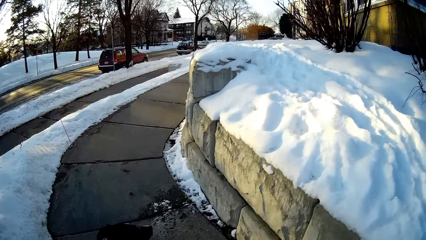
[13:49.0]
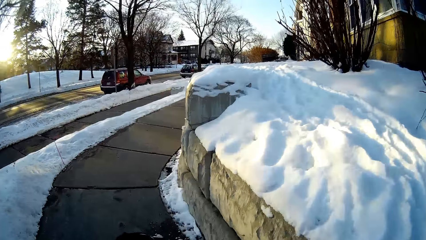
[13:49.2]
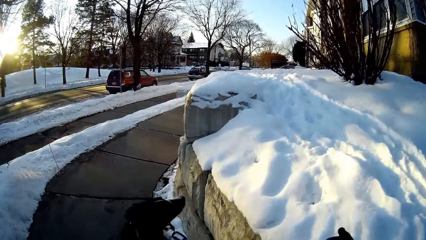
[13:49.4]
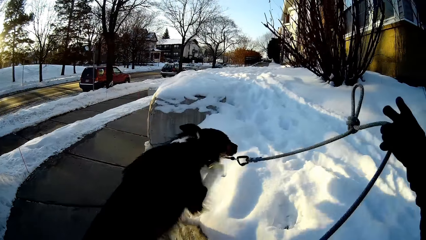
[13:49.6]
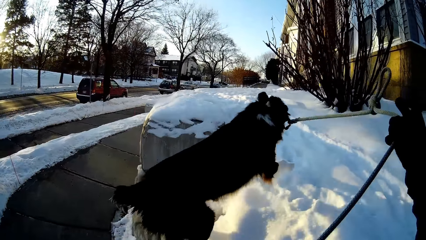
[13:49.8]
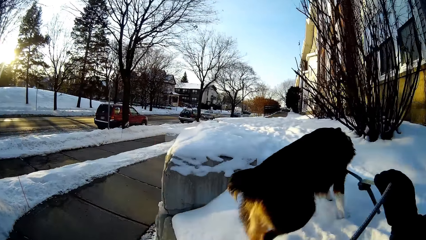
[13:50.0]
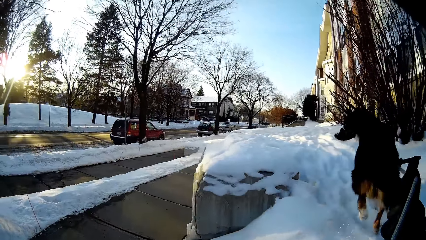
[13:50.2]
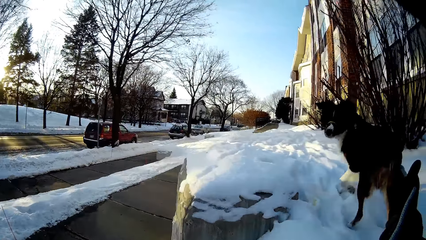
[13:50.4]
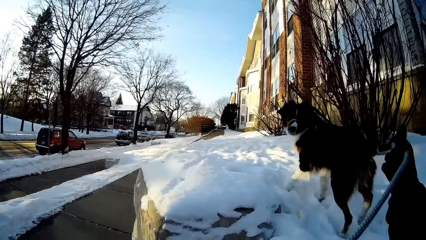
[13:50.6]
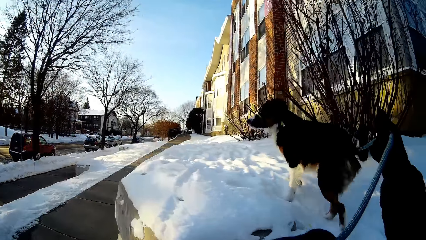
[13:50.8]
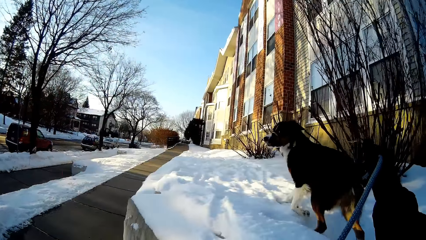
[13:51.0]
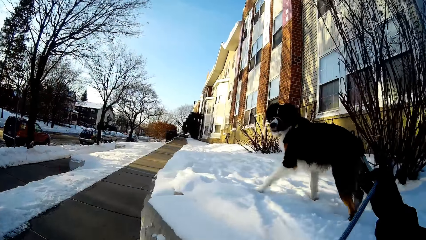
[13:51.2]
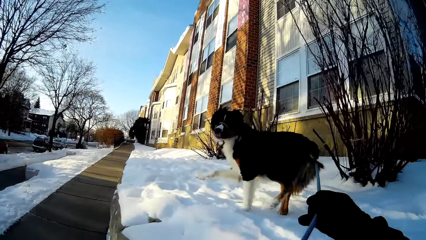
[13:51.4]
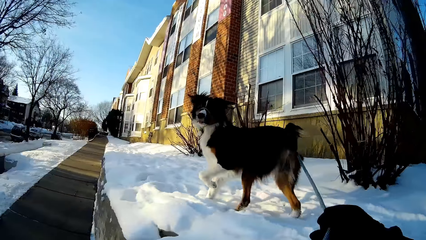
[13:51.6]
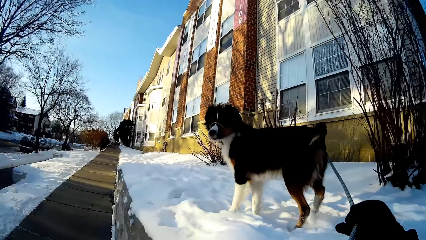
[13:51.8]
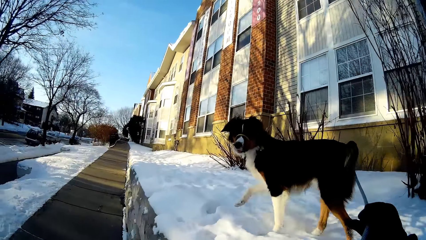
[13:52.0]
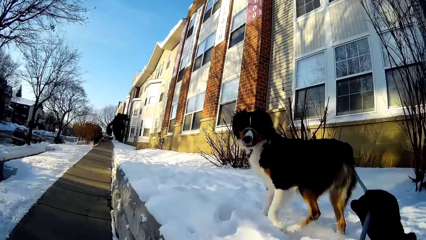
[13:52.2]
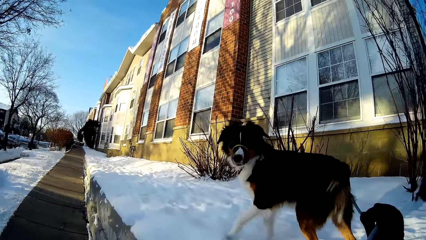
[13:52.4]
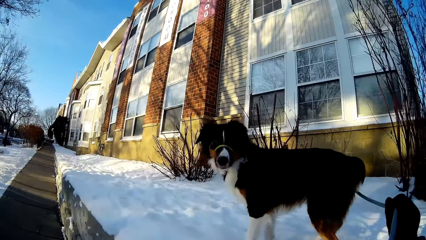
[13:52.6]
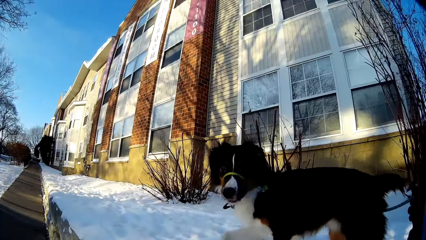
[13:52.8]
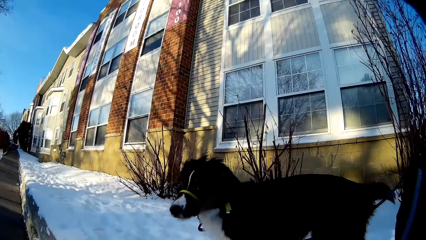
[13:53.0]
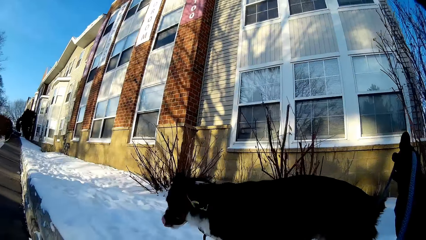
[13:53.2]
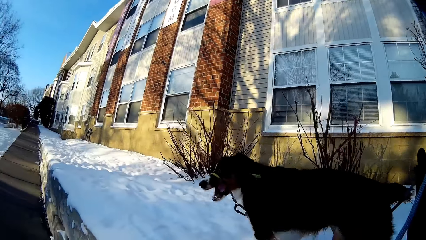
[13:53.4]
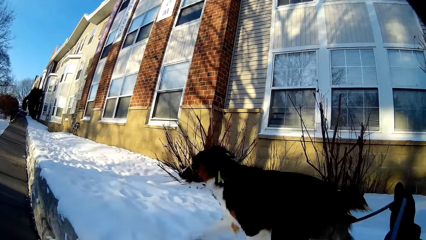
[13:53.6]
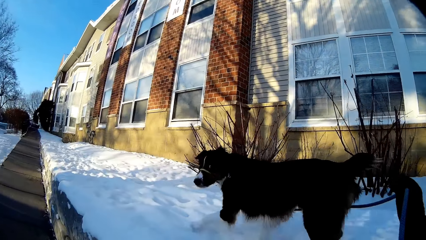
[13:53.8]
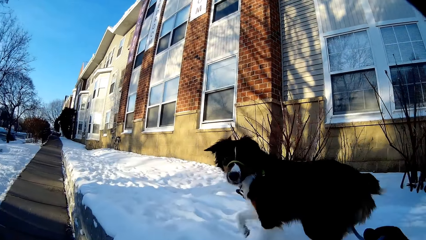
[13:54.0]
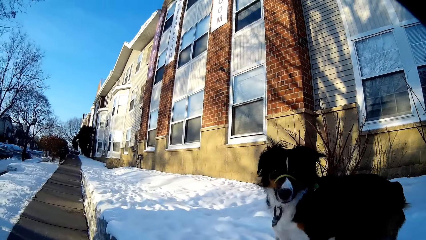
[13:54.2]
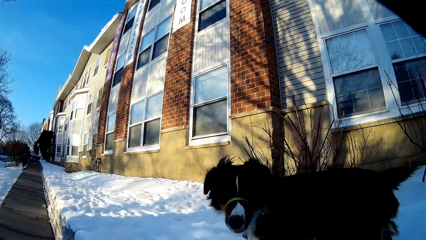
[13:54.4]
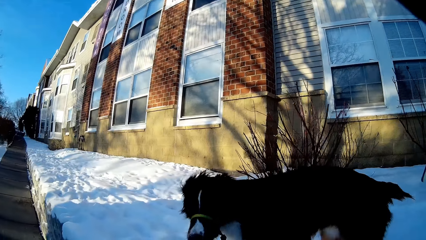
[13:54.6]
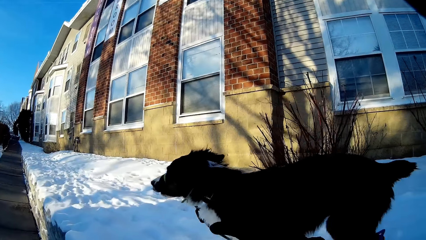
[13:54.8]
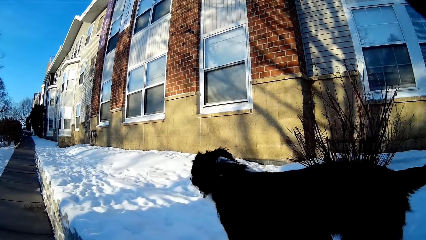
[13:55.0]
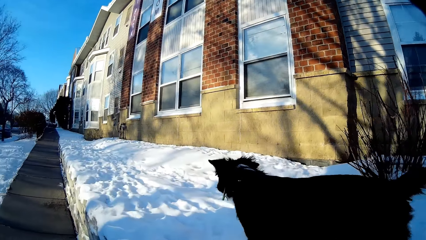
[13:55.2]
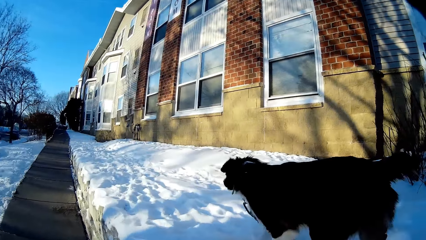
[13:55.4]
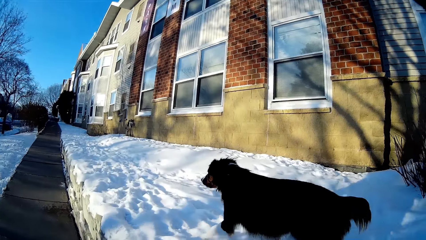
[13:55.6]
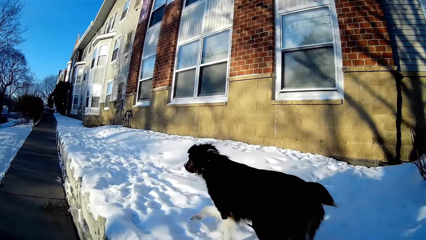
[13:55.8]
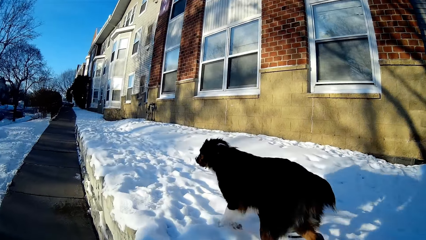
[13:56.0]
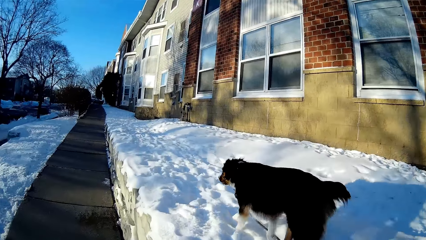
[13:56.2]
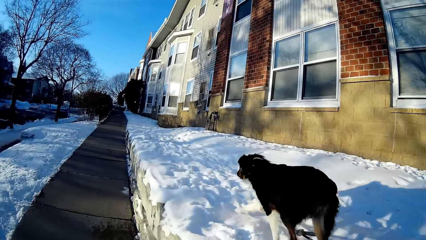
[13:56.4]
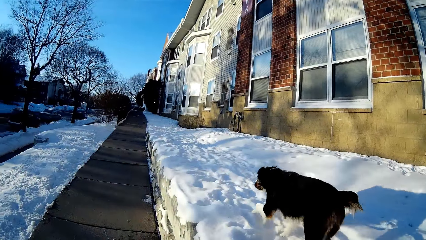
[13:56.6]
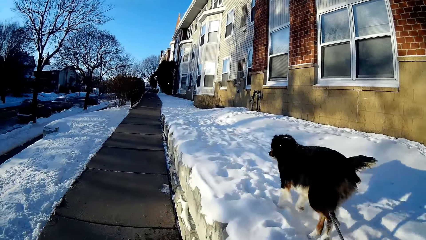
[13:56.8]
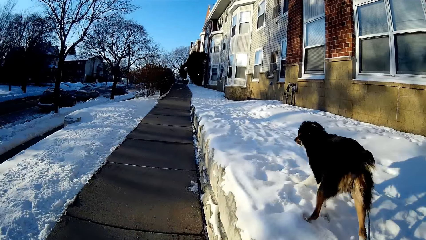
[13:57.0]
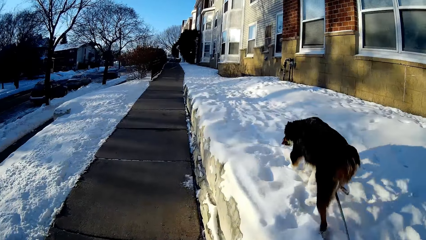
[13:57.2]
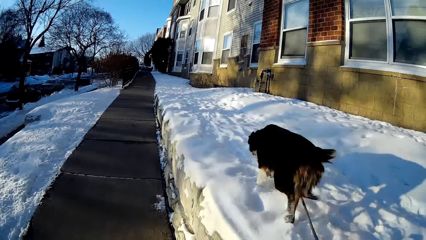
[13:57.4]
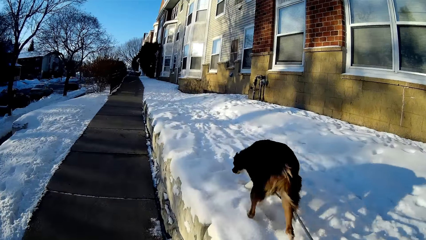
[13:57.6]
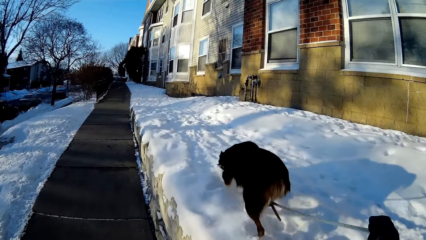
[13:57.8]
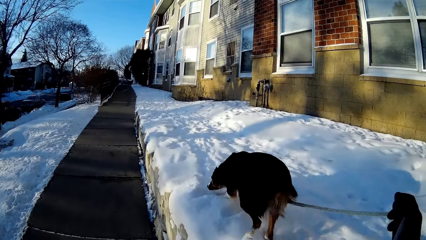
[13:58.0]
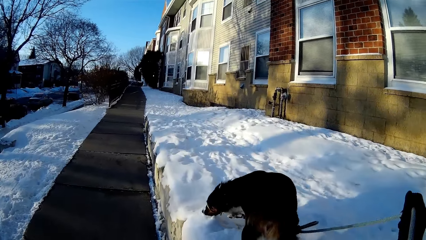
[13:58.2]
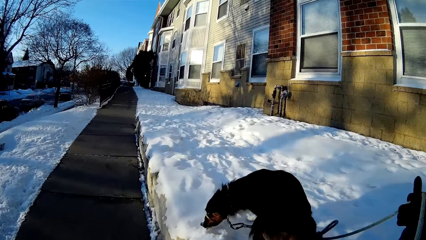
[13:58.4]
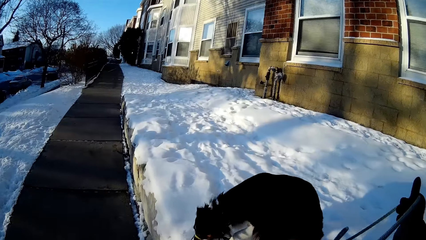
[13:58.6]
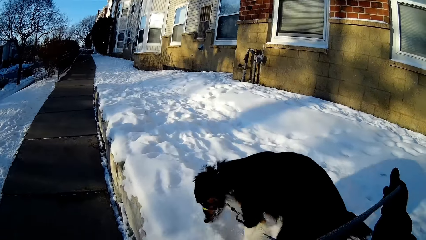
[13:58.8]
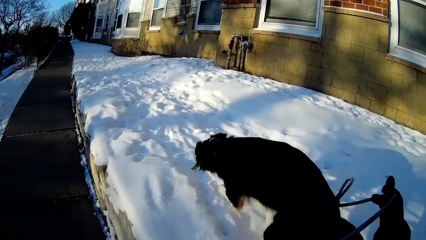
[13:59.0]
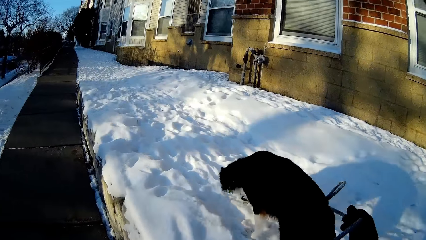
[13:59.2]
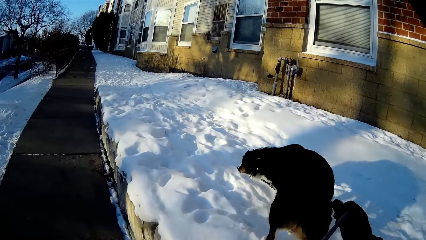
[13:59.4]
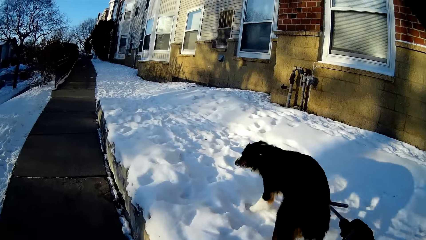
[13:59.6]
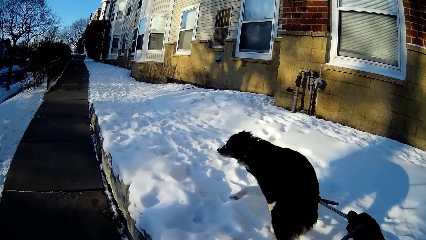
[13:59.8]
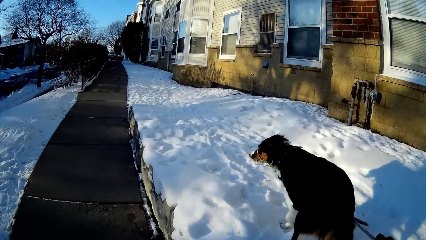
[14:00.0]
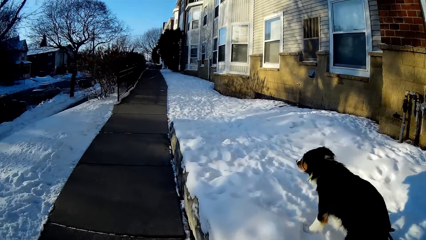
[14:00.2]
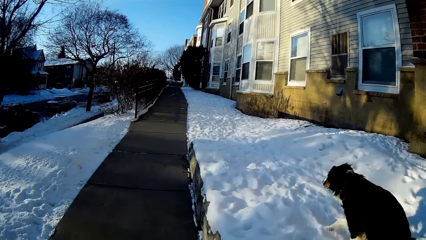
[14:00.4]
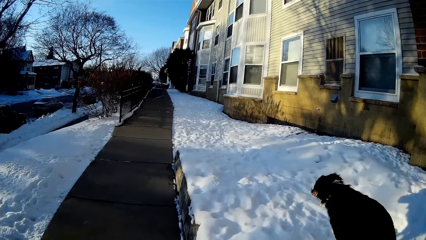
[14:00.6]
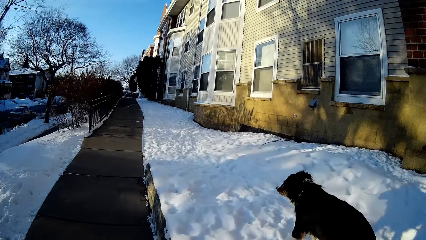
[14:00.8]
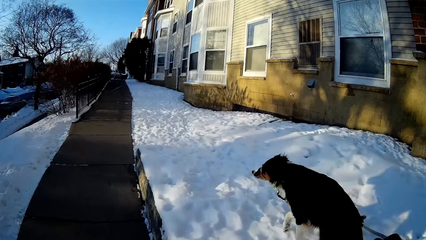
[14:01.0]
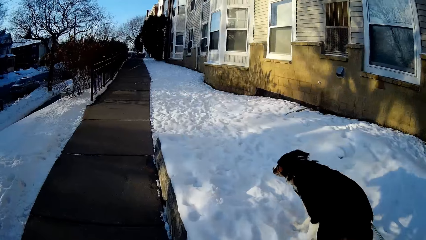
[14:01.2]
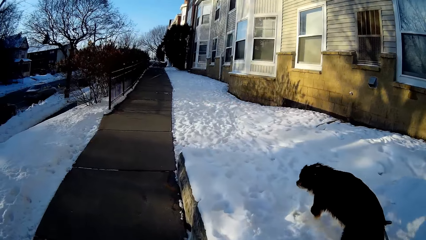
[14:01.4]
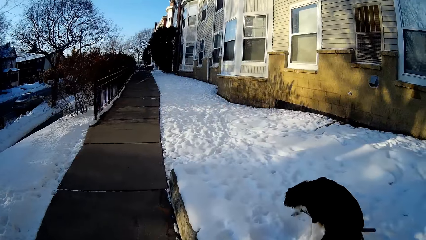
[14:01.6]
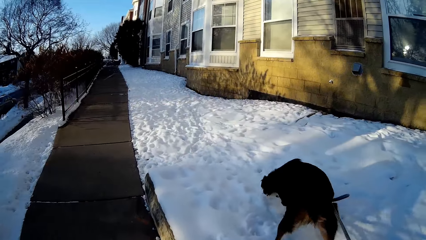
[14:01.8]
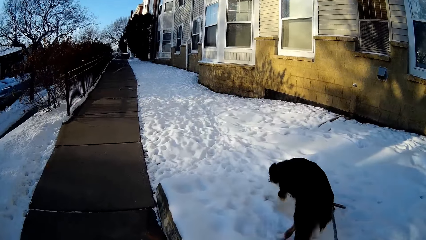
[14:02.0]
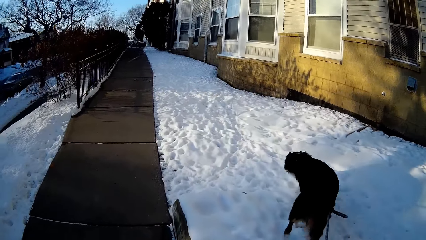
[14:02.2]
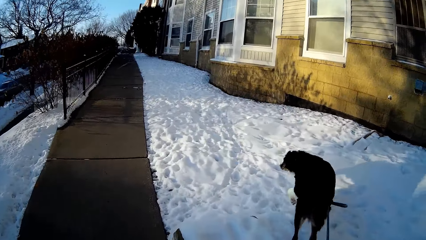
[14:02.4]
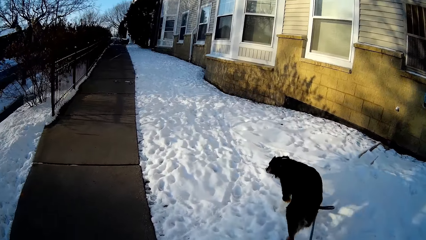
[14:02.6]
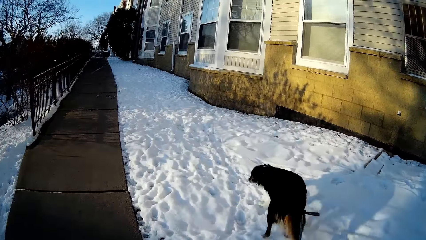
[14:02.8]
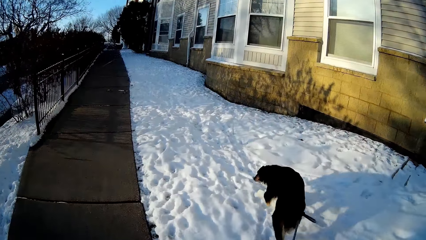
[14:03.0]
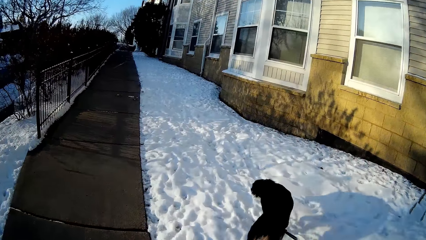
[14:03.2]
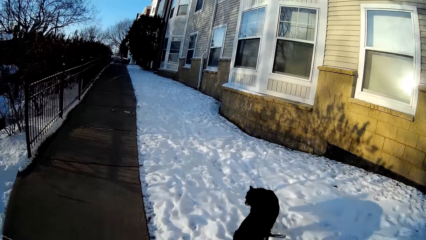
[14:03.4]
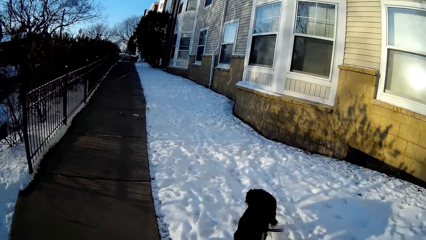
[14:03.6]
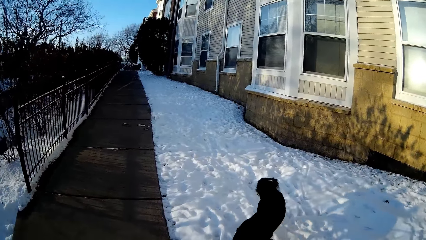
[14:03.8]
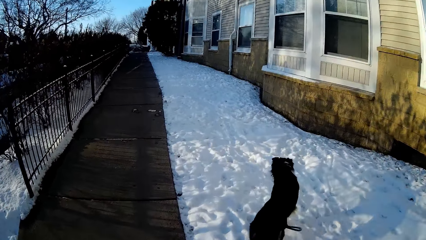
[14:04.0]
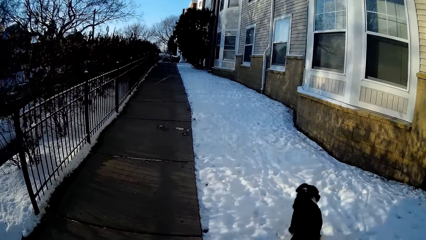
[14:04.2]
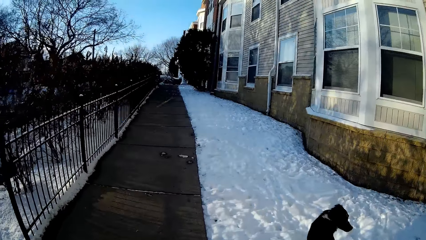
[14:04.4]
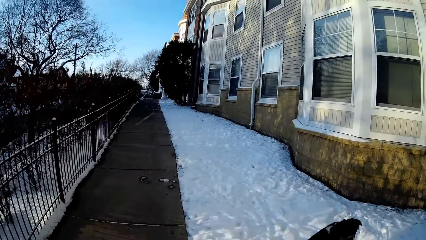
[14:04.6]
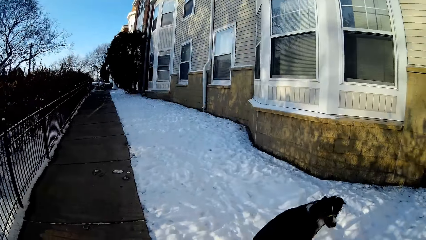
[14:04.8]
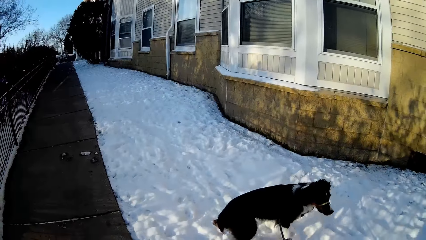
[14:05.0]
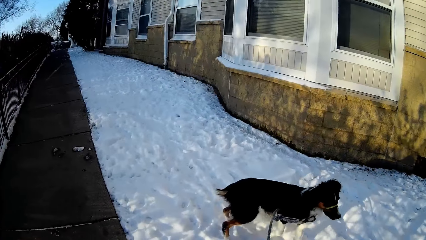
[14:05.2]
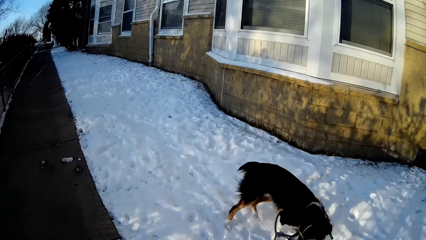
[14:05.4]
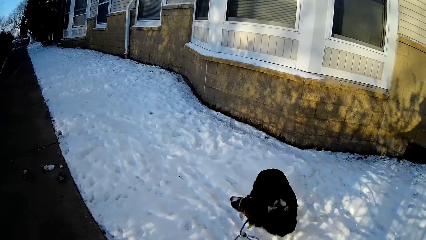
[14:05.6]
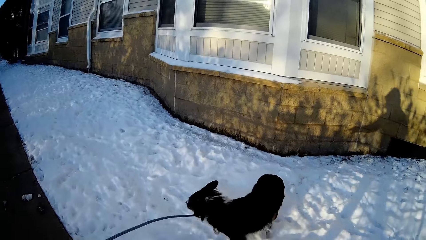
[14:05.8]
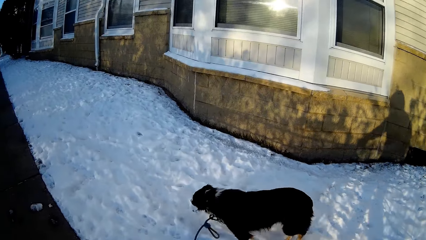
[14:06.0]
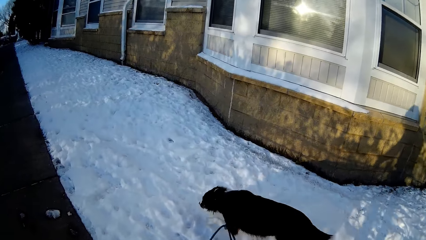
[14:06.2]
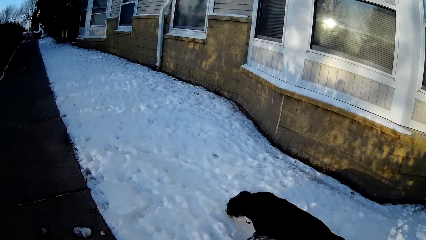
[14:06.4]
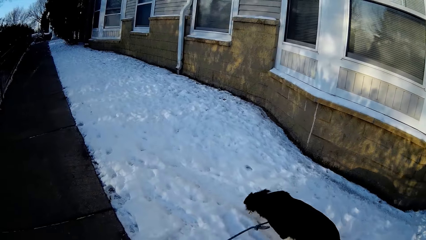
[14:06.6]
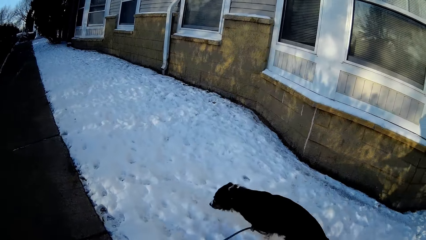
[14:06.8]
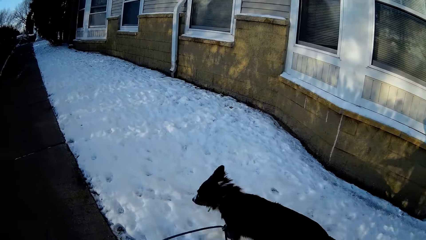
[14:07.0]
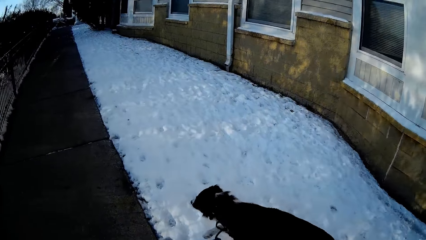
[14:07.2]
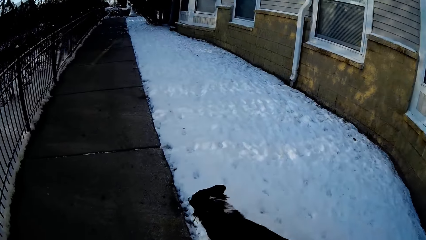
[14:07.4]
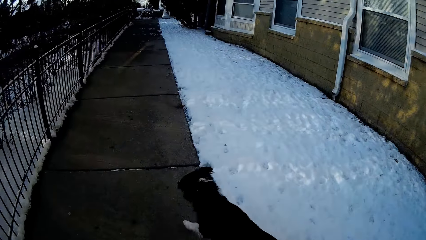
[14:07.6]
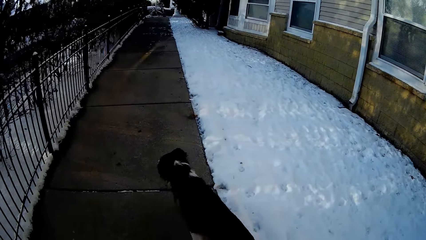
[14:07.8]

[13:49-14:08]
The camera wearer holds a dog leash with the right hand. The dog walks on the pavement.
